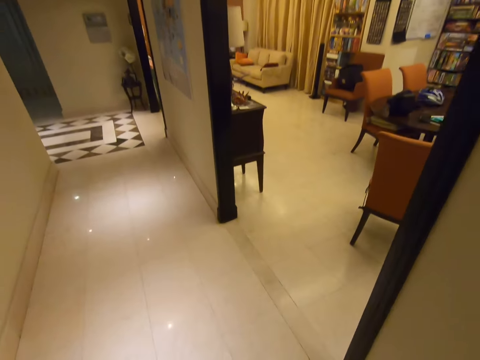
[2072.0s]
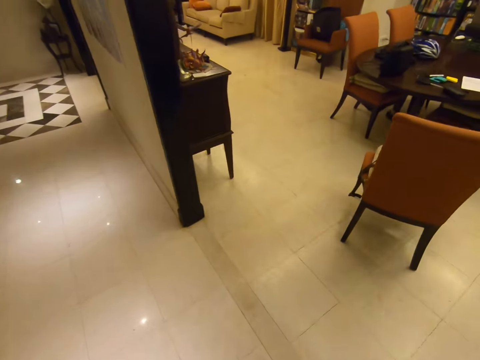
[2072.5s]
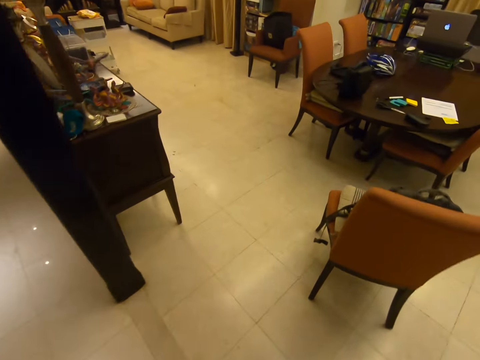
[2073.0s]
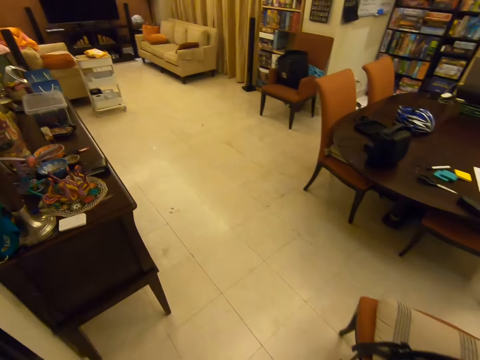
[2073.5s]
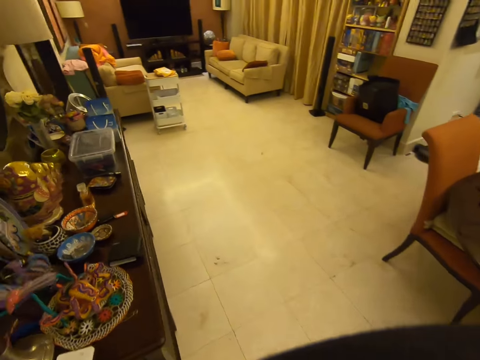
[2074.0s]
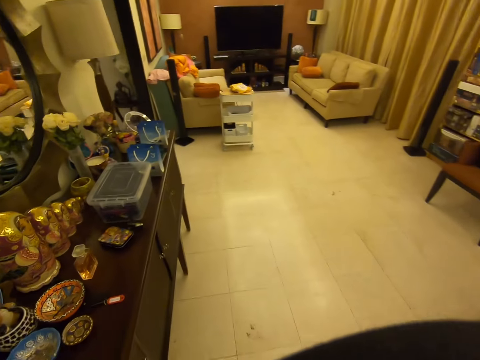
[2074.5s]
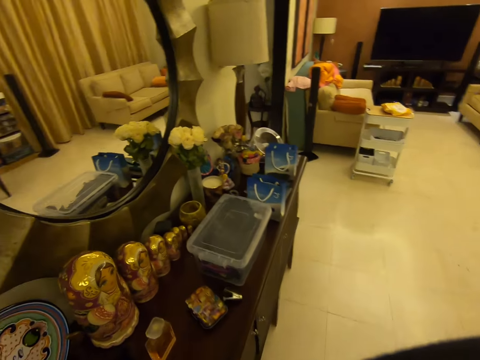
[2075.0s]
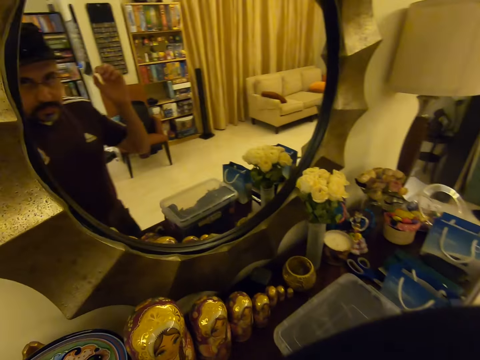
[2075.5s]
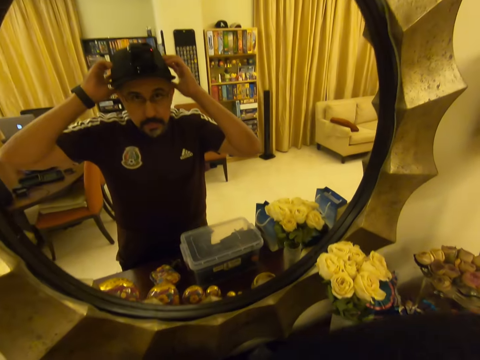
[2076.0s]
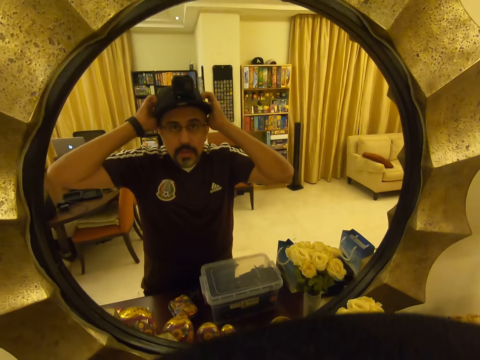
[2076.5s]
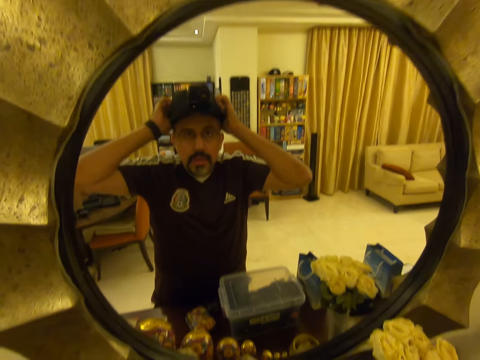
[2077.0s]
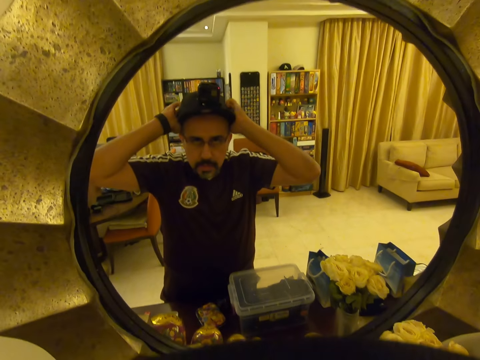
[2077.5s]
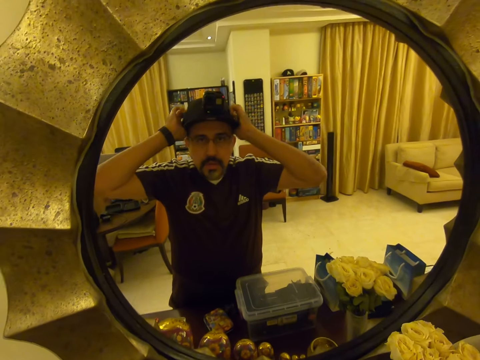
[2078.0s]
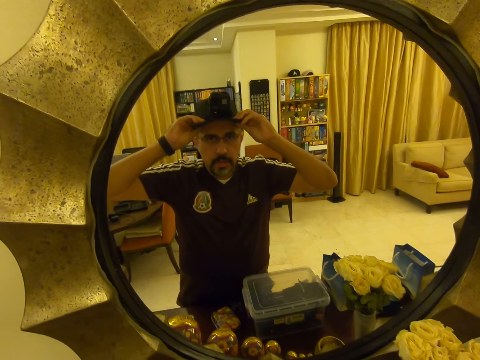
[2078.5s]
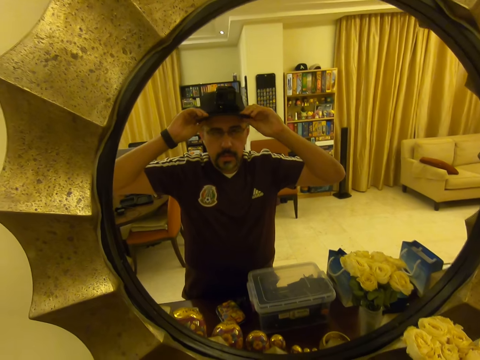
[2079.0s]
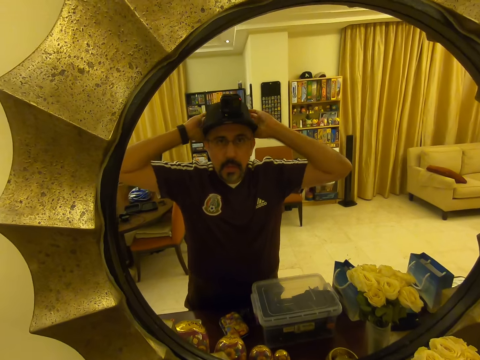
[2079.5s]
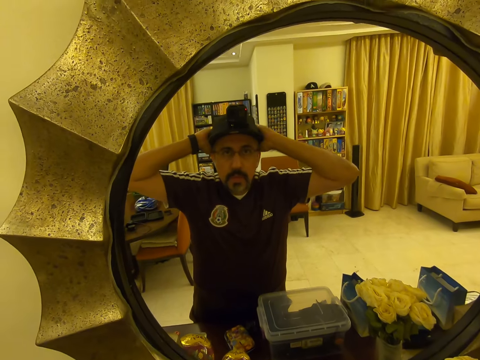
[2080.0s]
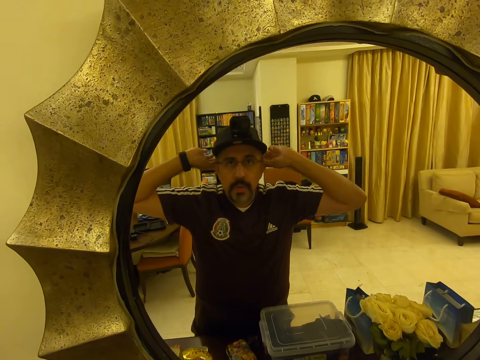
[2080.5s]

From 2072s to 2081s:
The camera wearer enters the living room. He looks at the mirror. He fixes his cap and adjusts the camera.

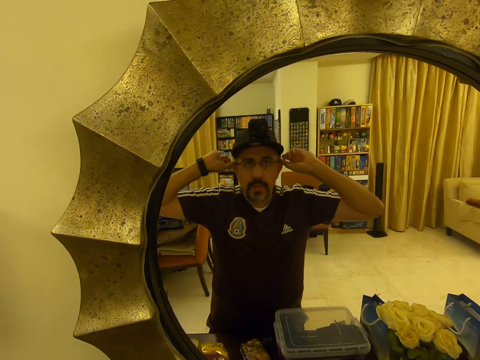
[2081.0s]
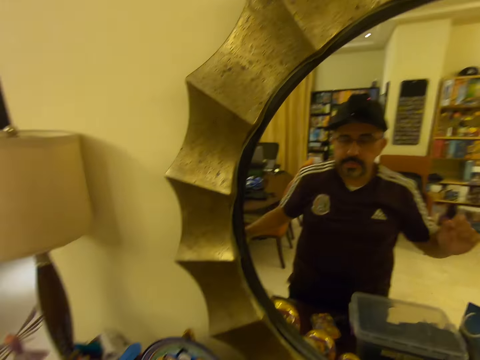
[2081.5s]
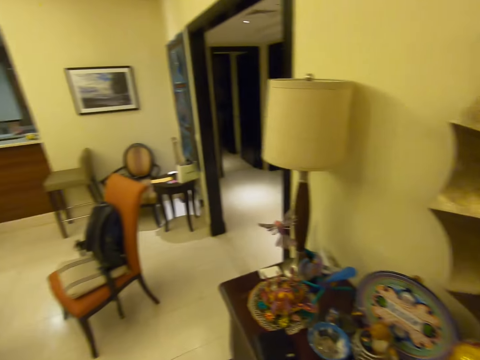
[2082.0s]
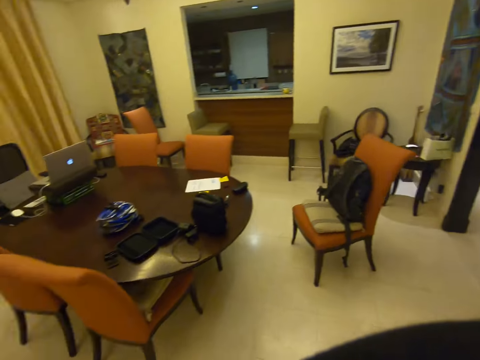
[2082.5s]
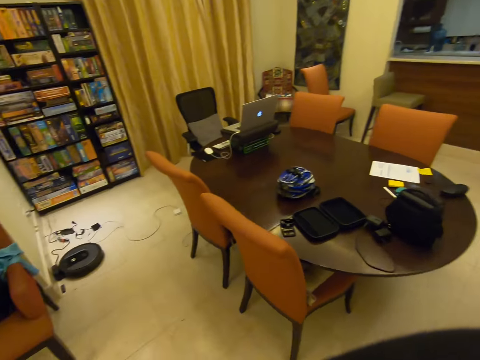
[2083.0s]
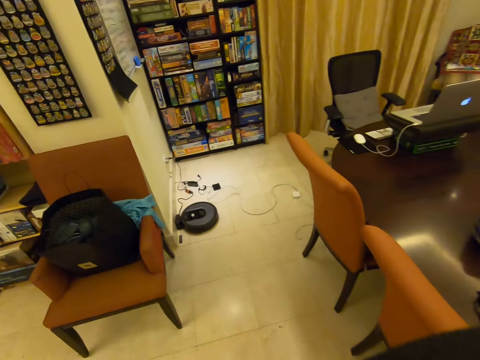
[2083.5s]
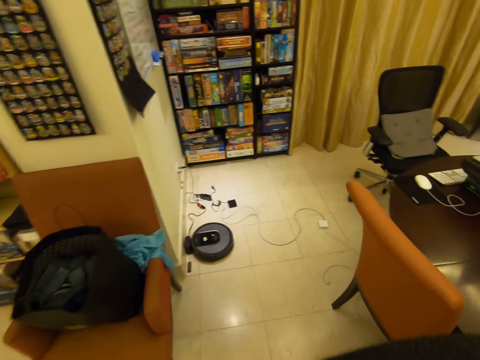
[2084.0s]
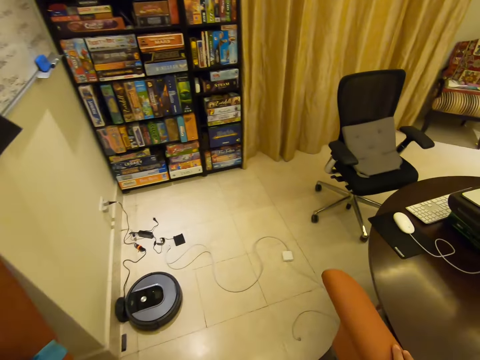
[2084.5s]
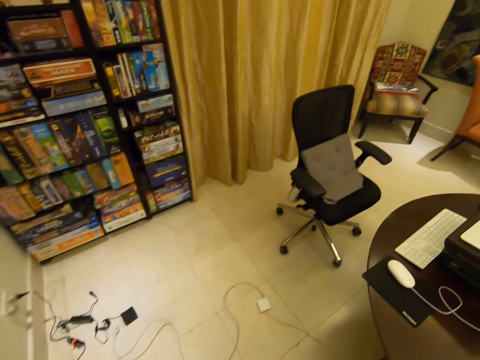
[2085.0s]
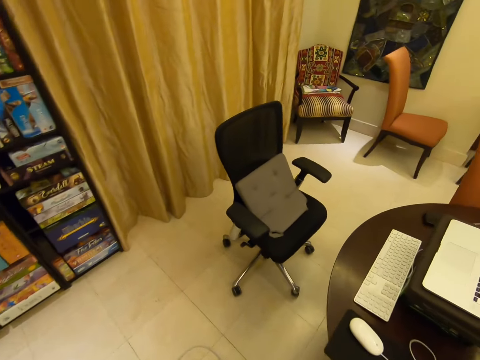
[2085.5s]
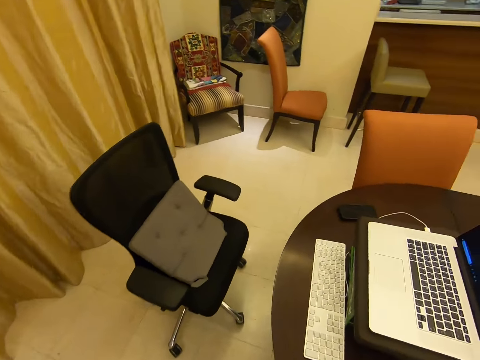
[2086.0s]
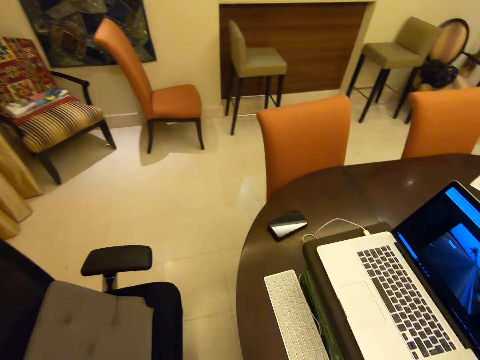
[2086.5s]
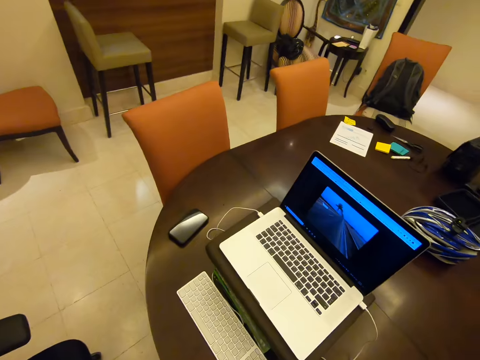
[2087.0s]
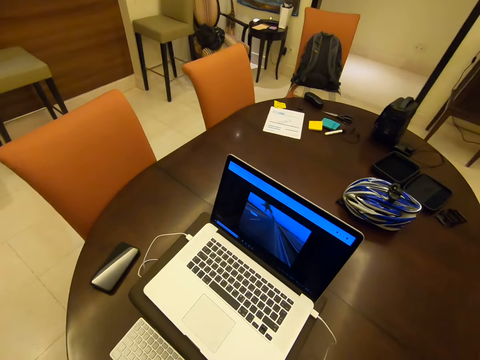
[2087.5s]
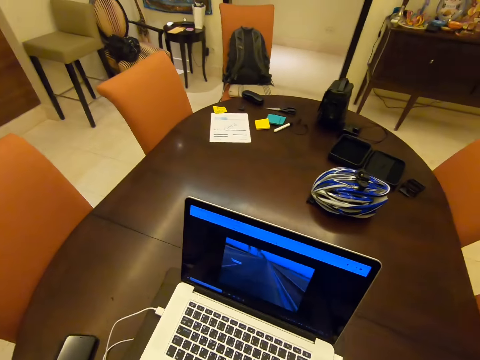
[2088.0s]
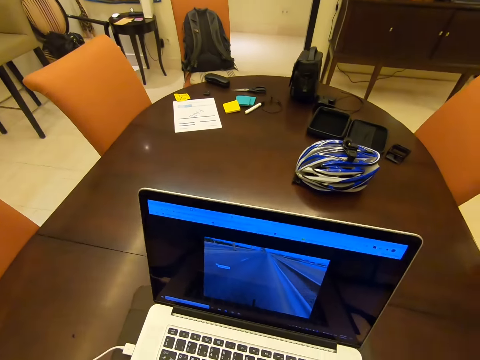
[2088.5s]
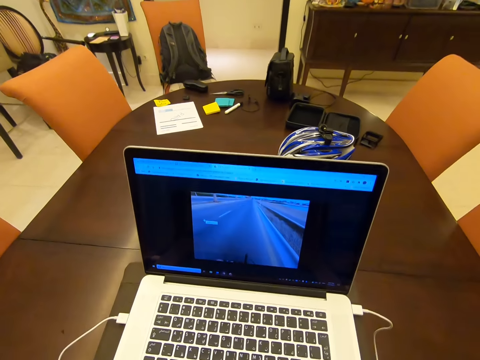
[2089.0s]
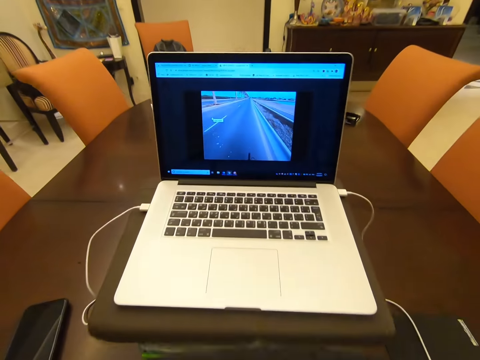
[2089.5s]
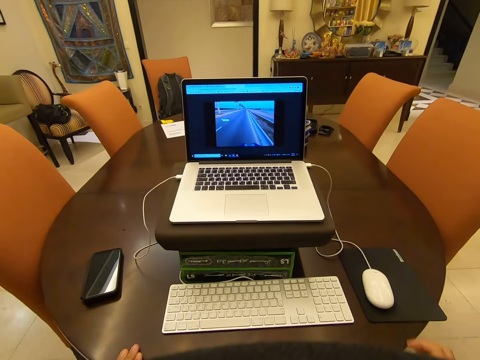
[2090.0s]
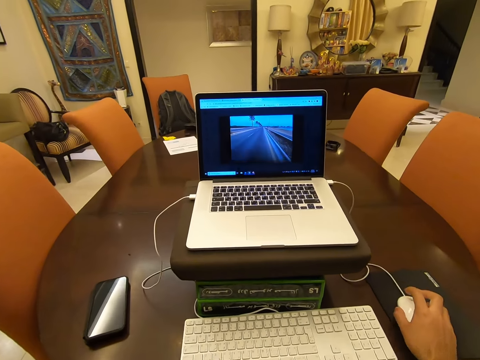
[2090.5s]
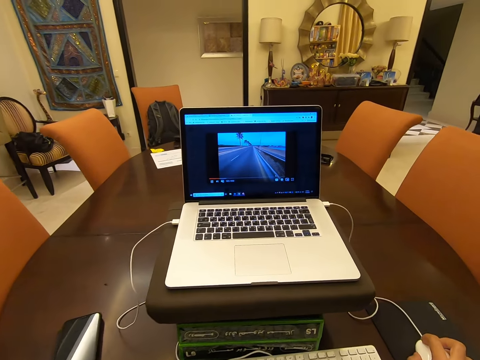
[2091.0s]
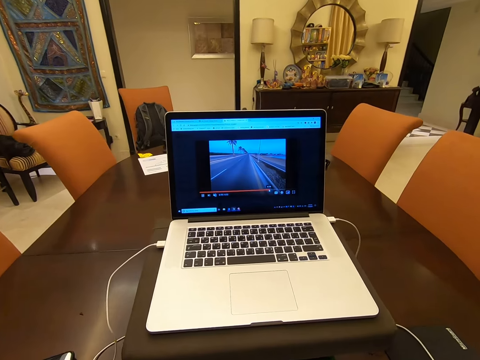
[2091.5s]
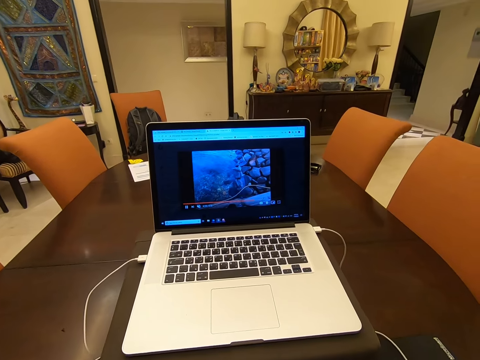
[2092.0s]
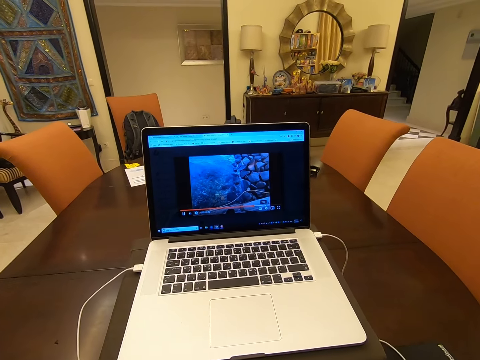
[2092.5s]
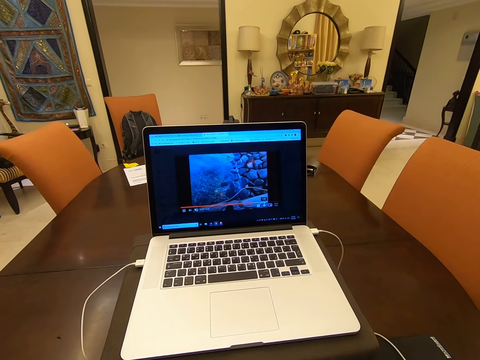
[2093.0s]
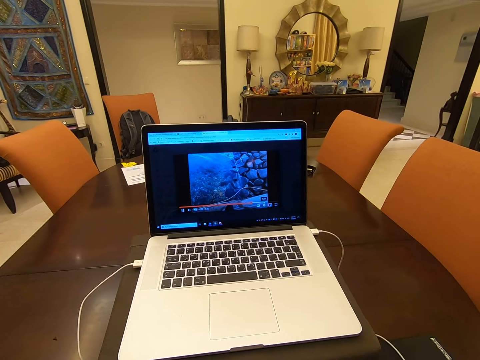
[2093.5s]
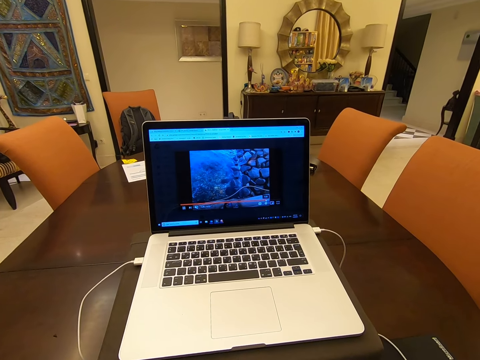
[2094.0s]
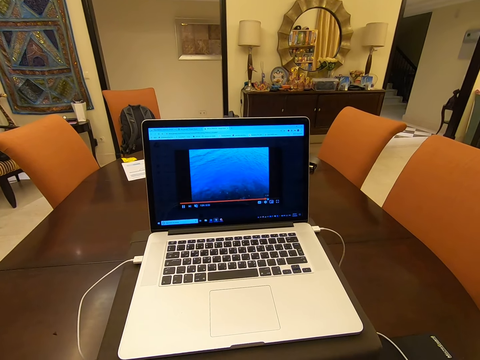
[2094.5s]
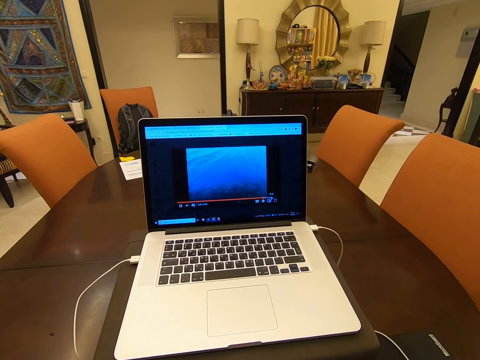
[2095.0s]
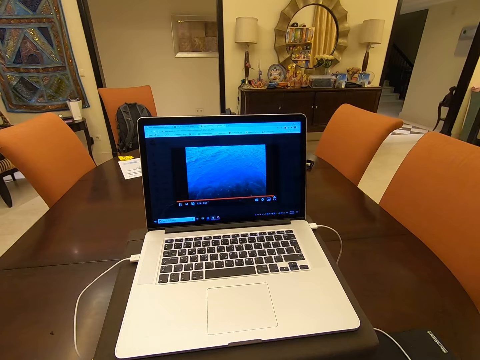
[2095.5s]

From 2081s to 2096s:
The camera wearer walks away from the mirror. They walk to the table. They touch the chair. They move towards the chair. They sit on the chair. They look at the laptop. They touch the table. They move their hand. They click the mouse. They use the laptop.

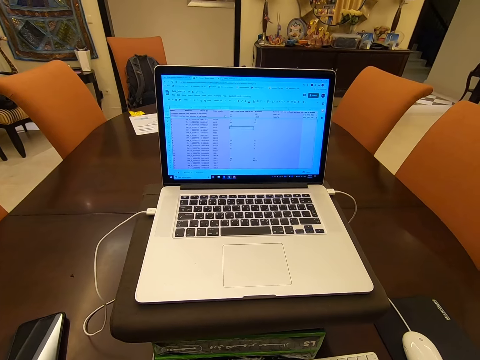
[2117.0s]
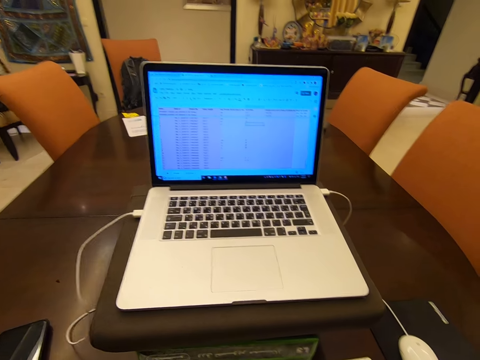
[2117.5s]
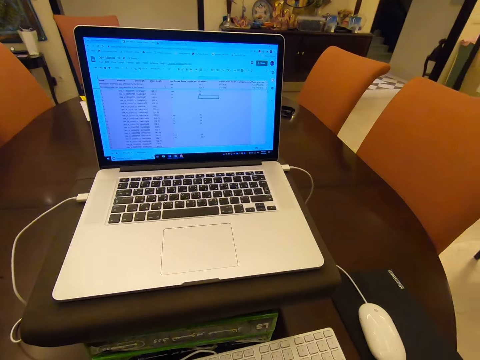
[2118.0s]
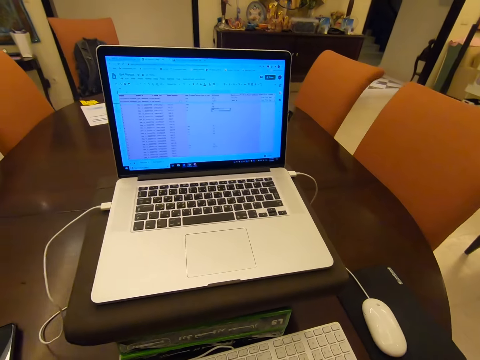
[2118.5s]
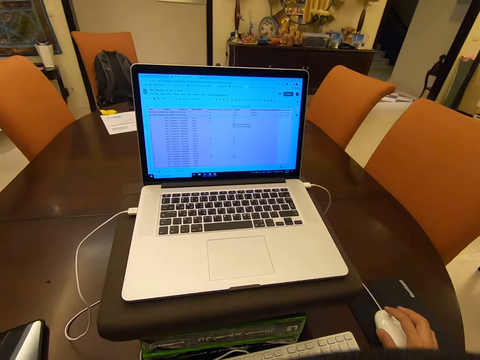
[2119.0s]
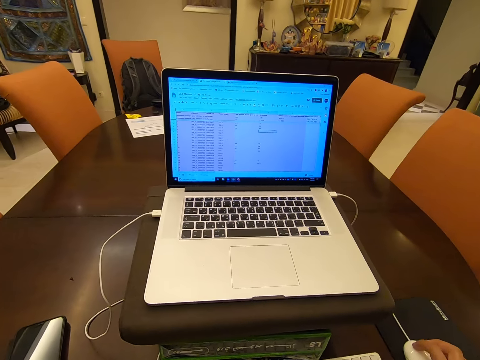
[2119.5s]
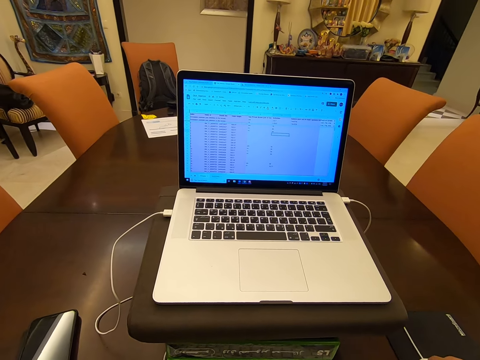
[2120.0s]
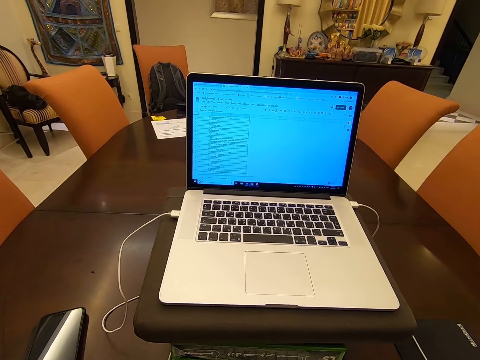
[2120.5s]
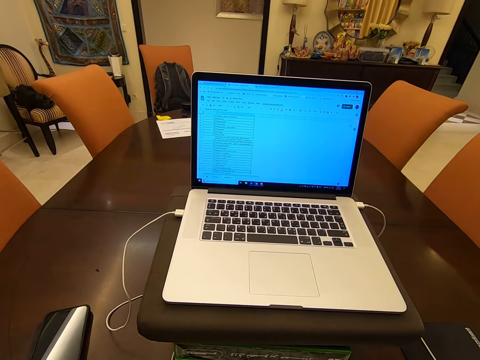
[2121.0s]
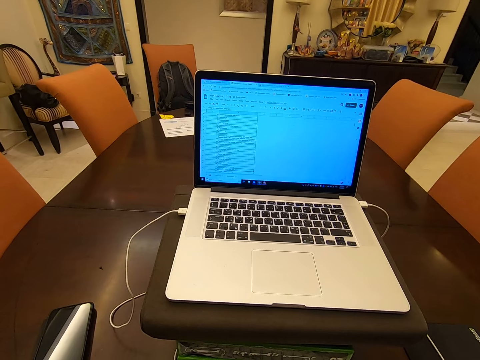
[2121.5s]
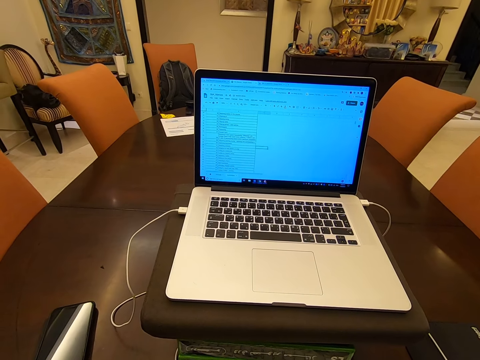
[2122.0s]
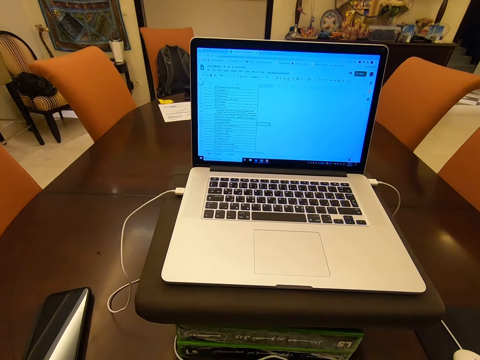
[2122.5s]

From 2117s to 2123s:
The camera wearer moves their hand from the keyboard. They click the mouse.
